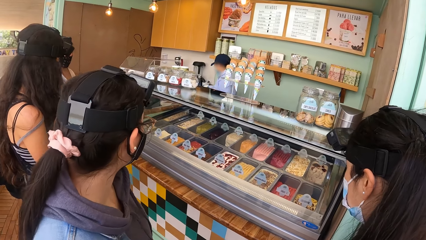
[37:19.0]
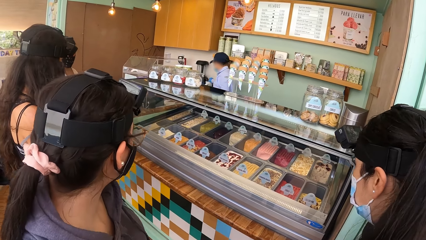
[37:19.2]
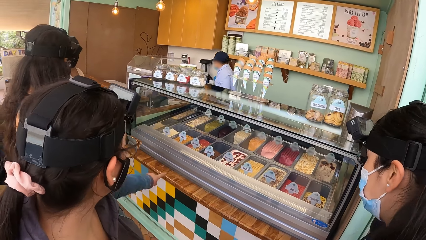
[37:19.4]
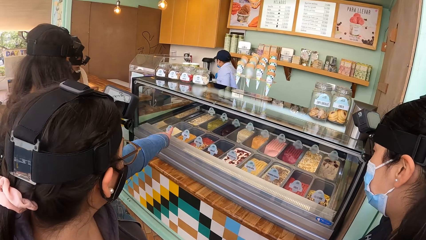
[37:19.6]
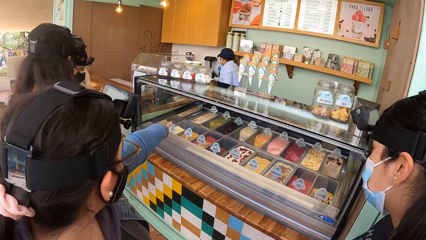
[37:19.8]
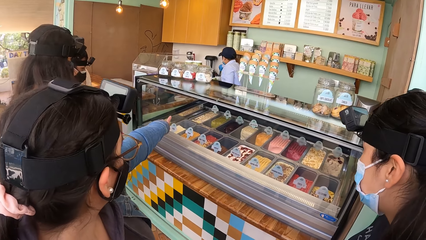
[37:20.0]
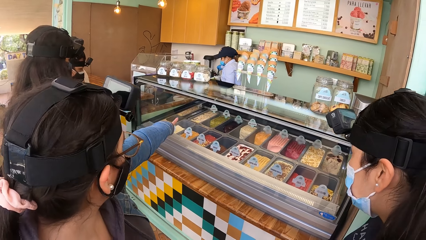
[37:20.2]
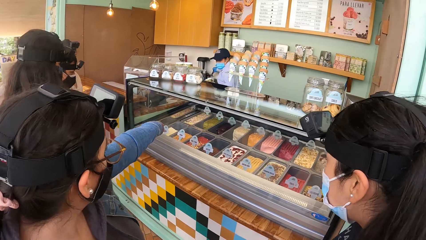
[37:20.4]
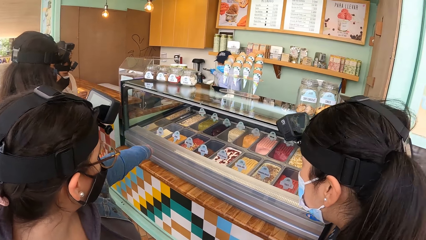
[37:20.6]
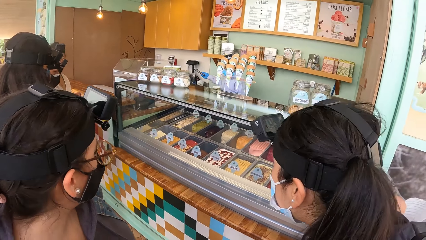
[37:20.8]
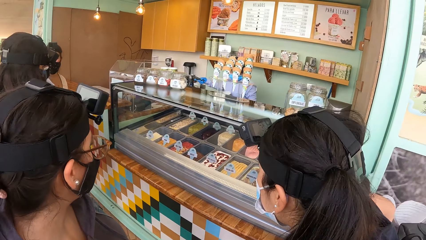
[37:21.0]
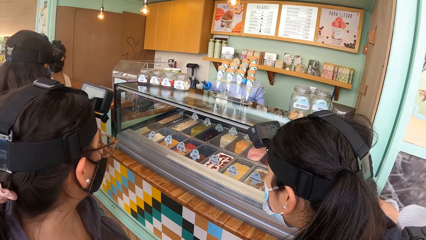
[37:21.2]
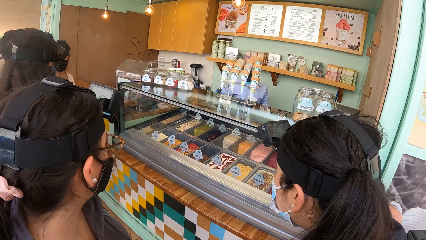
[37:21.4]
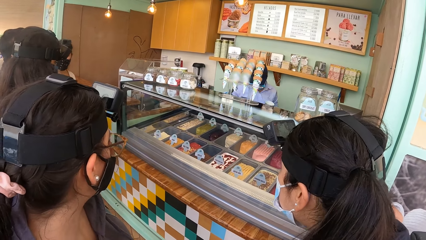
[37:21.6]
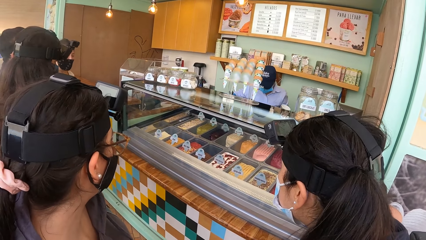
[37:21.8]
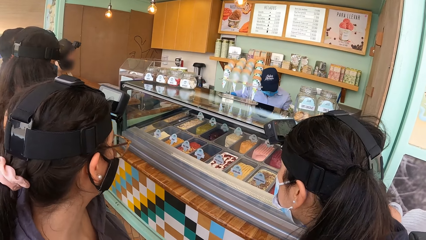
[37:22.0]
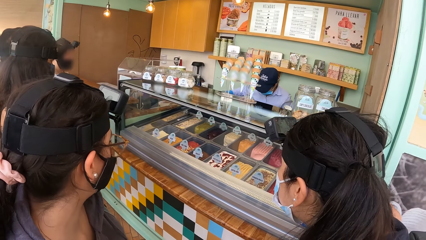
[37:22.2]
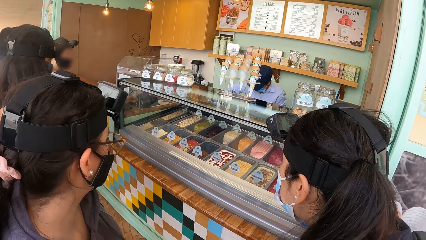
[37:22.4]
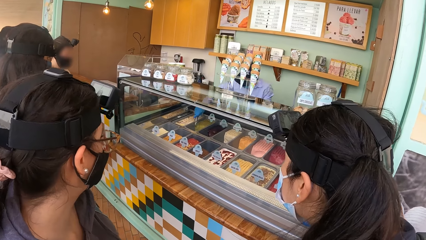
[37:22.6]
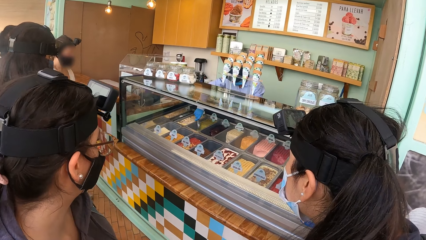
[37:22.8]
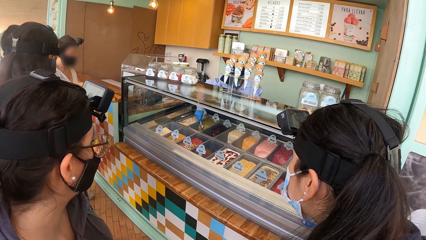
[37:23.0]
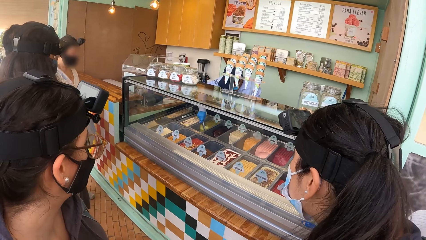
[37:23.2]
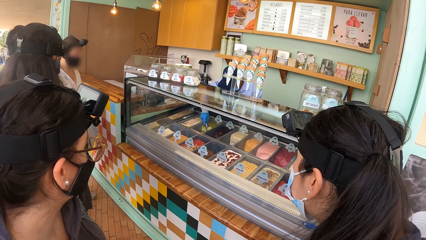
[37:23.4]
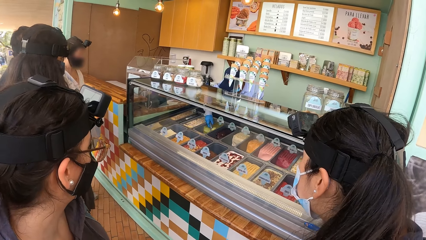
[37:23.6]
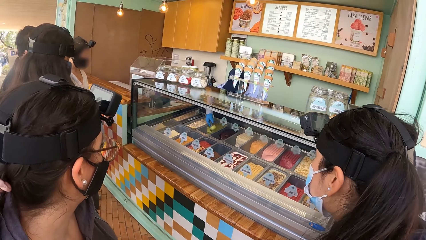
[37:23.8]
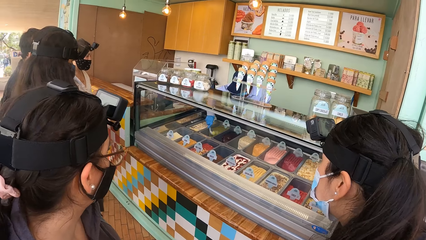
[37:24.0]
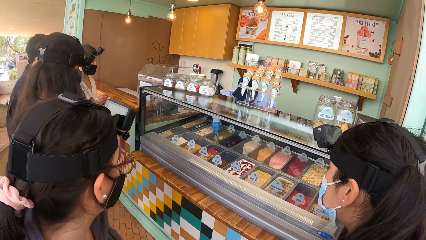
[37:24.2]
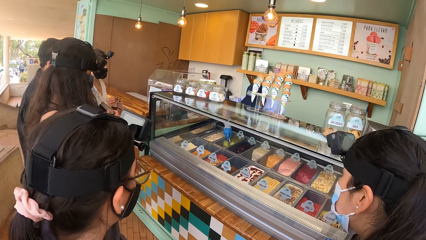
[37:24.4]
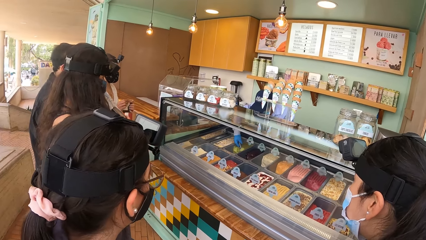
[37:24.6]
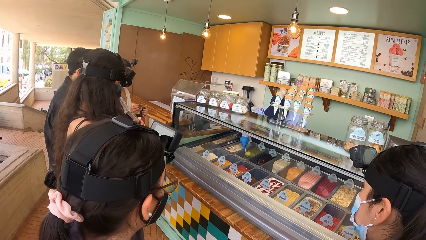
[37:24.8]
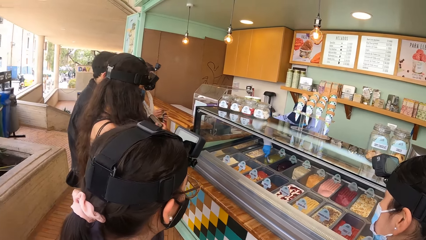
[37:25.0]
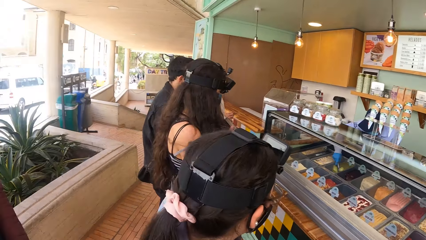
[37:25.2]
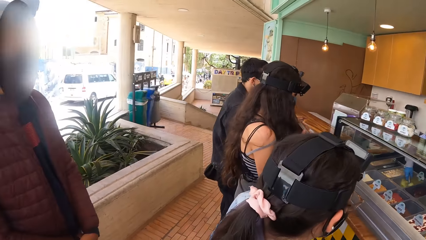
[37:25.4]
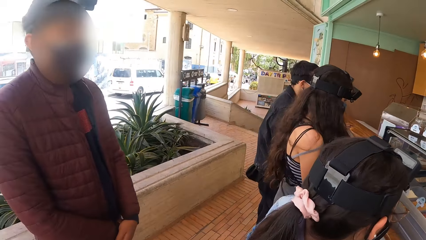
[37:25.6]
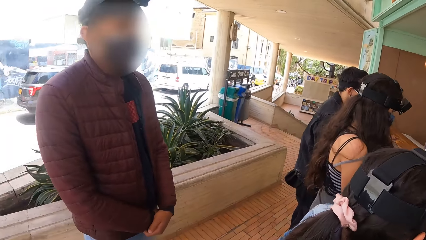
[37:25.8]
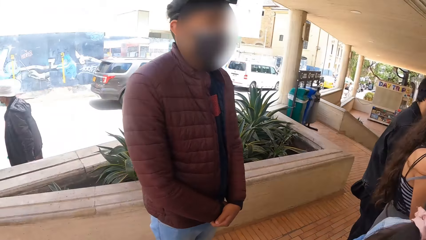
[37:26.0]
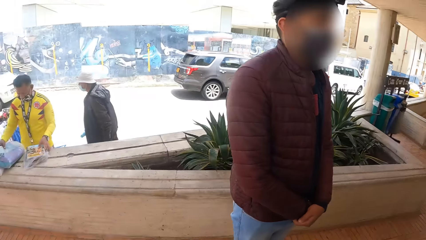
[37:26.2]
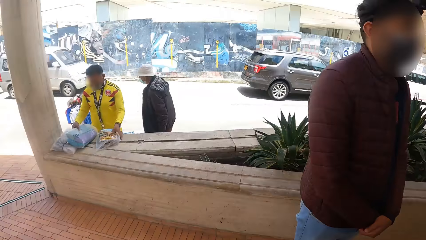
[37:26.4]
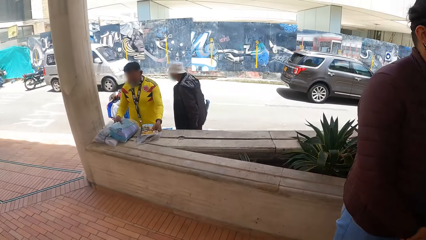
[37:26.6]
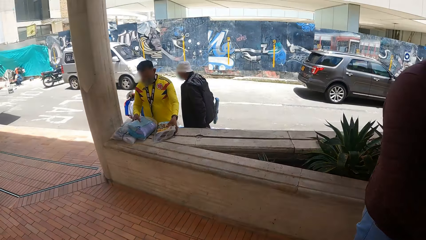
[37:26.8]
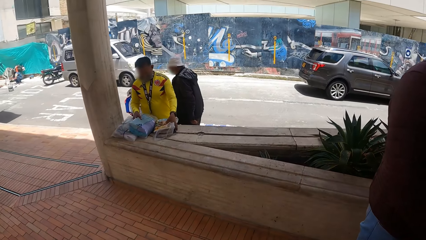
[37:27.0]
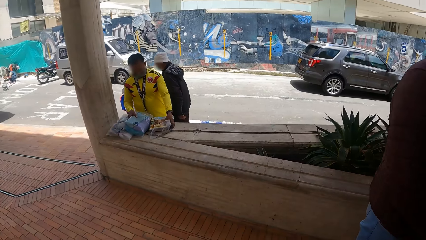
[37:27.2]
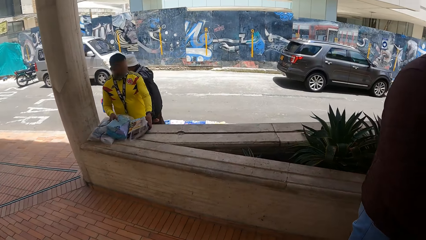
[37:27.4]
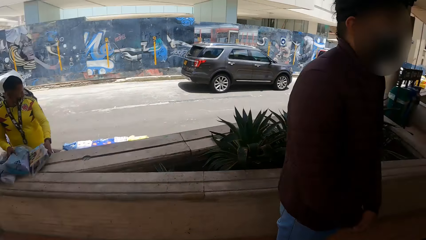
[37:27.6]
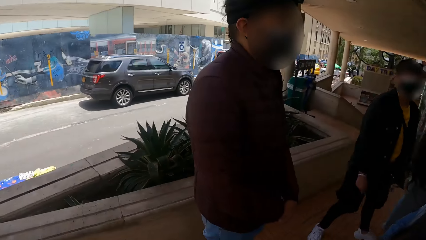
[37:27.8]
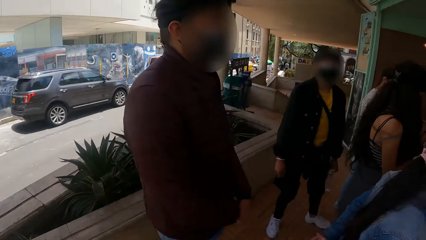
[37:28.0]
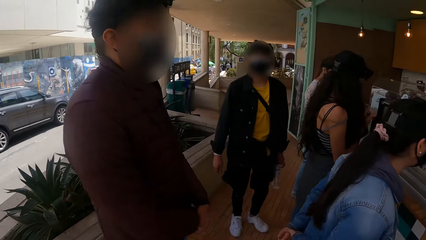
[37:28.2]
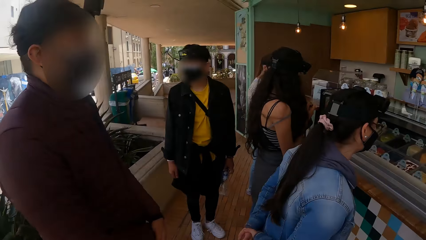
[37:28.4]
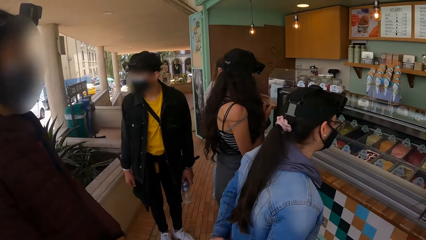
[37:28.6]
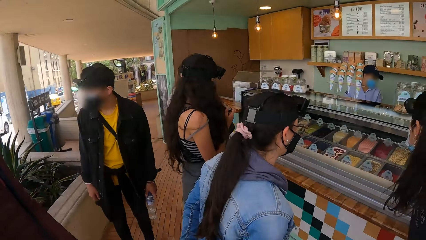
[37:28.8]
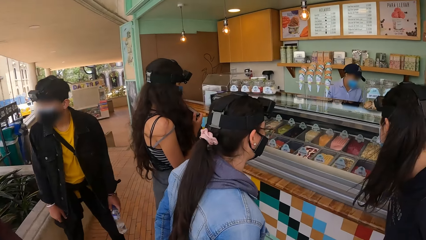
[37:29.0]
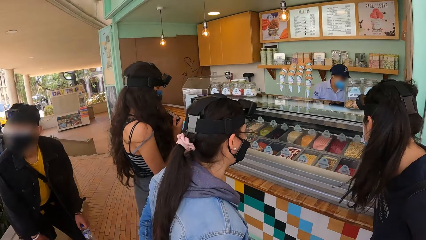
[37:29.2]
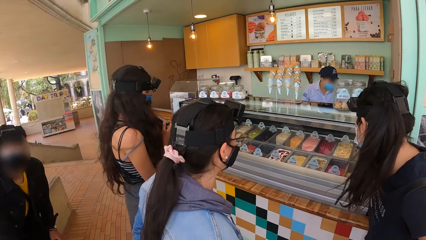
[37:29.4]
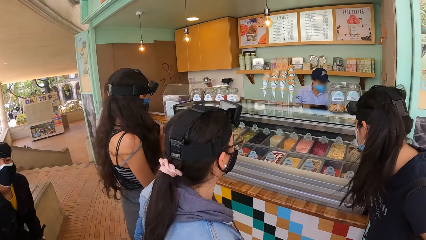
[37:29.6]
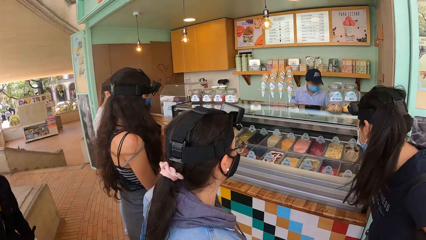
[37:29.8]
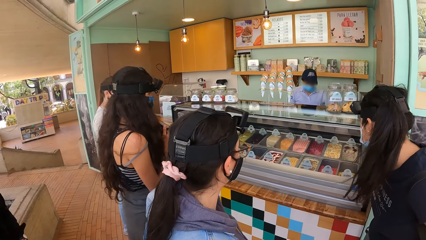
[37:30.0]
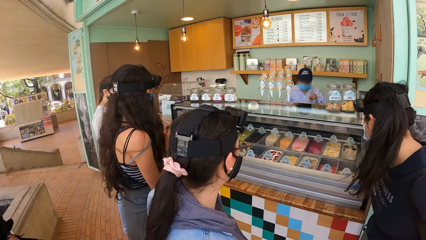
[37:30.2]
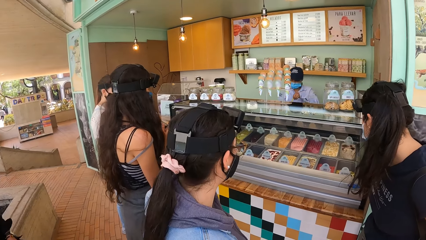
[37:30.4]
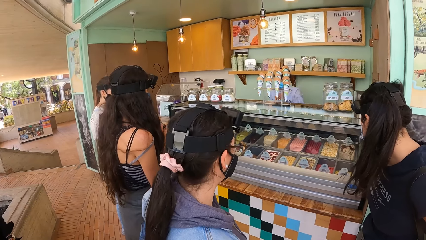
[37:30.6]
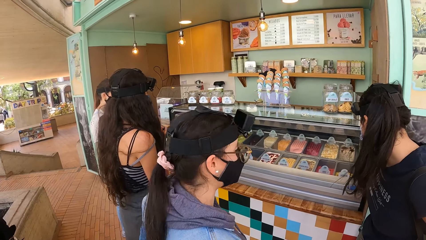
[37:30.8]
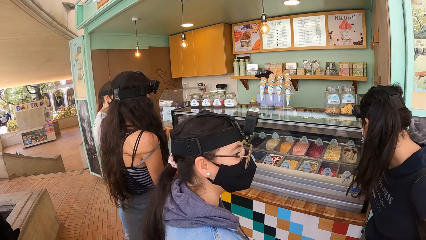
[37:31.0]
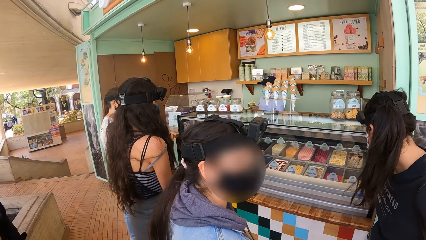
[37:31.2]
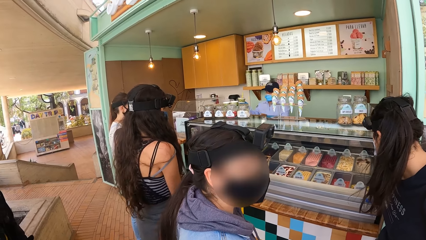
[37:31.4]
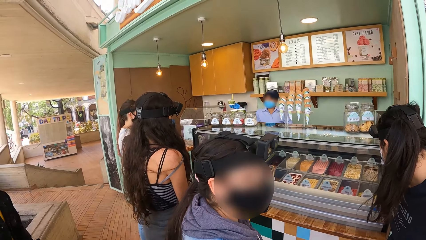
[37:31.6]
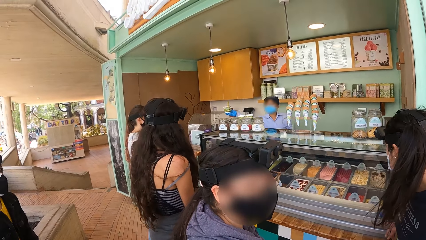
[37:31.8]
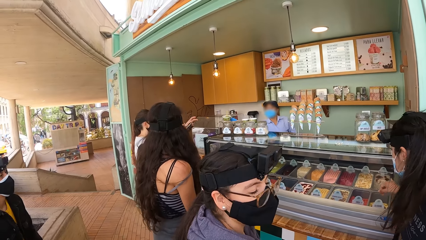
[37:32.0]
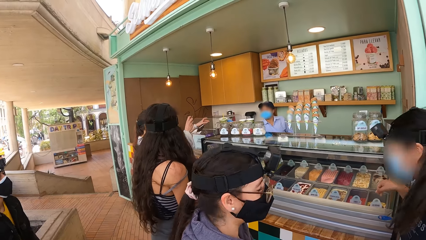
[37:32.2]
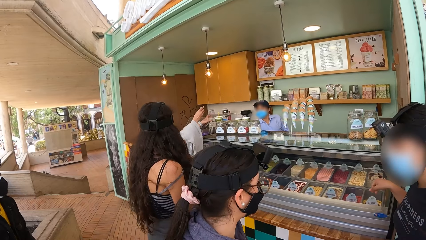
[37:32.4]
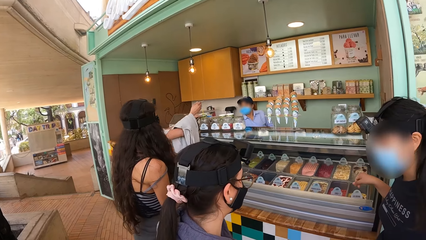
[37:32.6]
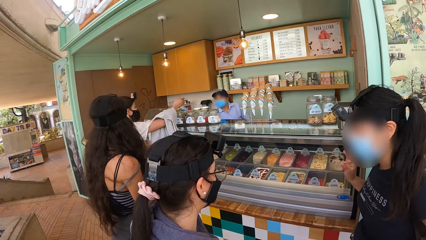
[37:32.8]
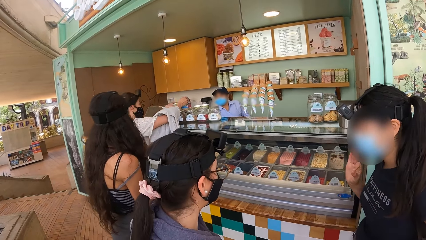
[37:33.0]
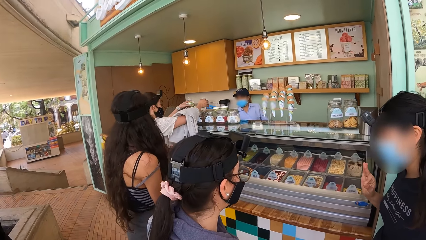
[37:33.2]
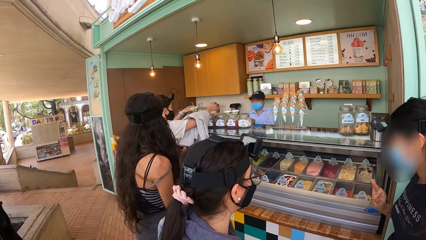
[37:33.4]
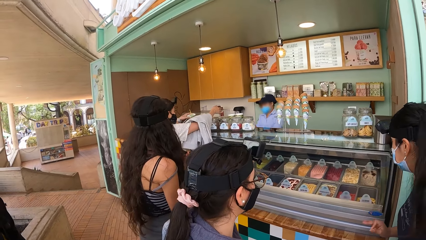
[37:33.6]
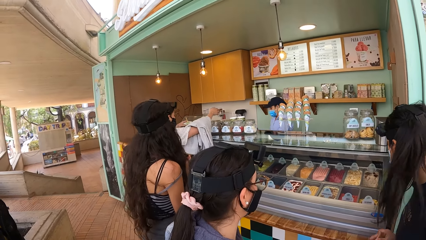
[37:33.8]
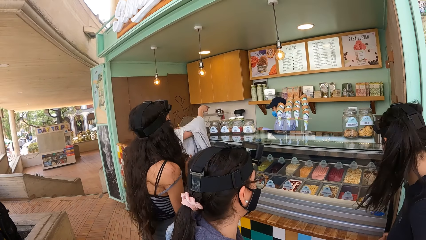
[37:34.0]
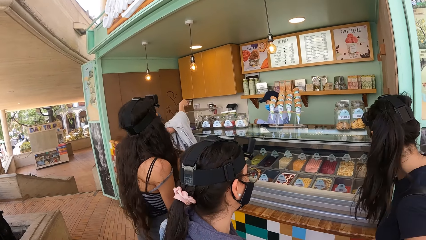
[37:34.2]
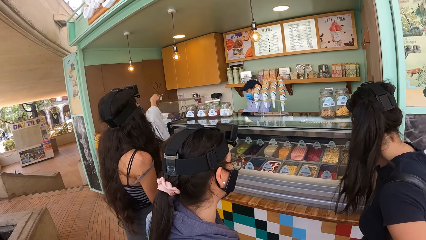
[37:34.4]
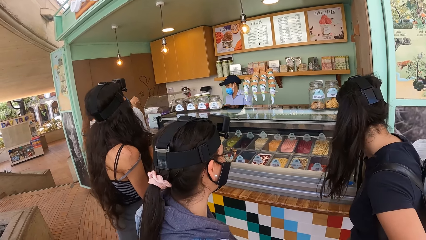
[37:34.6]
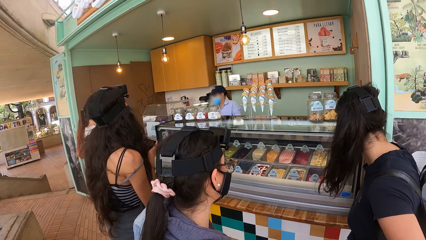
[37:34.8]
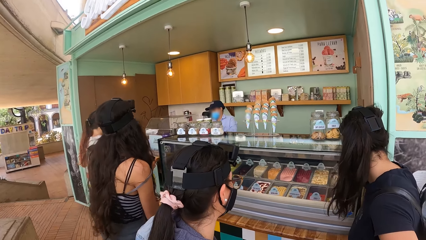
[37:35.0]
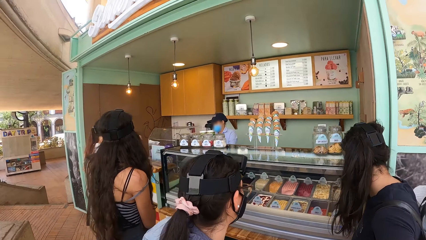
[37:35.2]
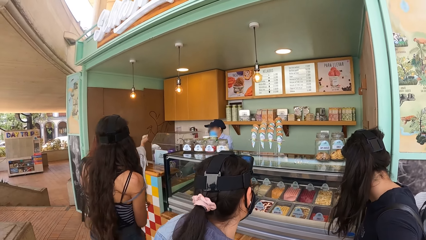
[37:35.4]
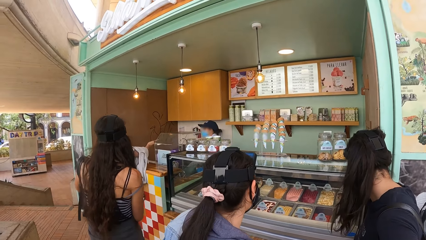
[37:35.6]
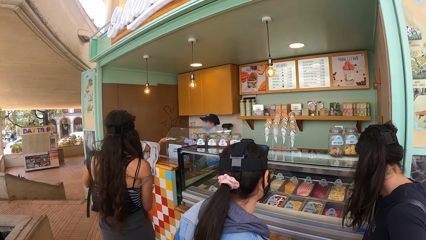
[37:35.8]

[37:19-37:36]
A woman points at the ice cream with the left hand. Another woman puts the ice cream on the cone. A third woman looks at the ice cream counter. A man stands aside. The camera wearer turns around. The man looks around. Another man looks at the first man. The third woman looks at the ice cream counter. The first woman turns a little. The third woman moves the right hand. Another woman takes the ice cream from another woman.
